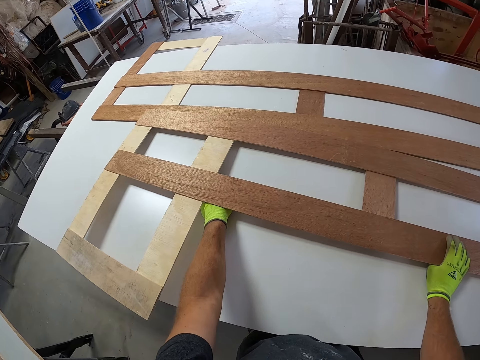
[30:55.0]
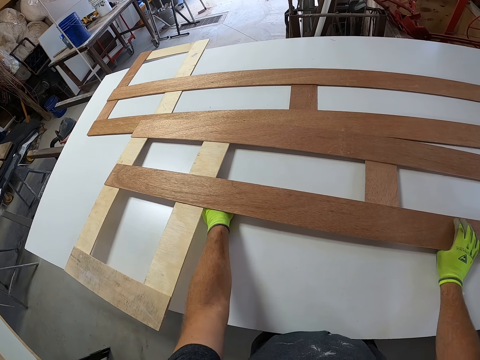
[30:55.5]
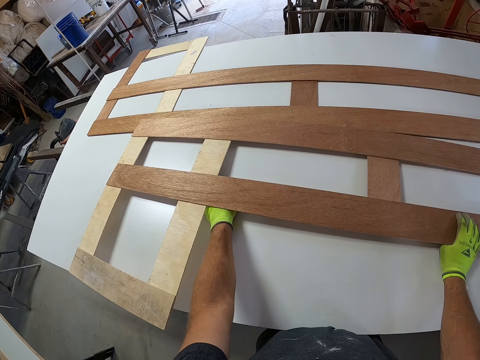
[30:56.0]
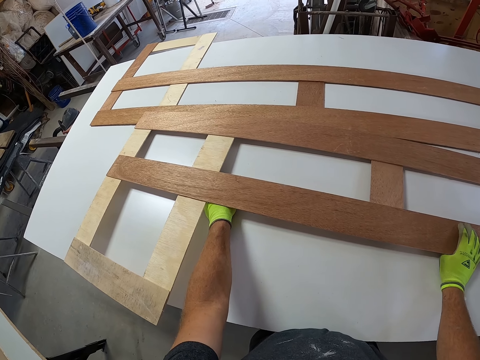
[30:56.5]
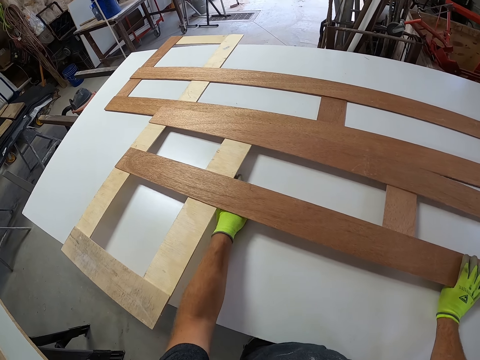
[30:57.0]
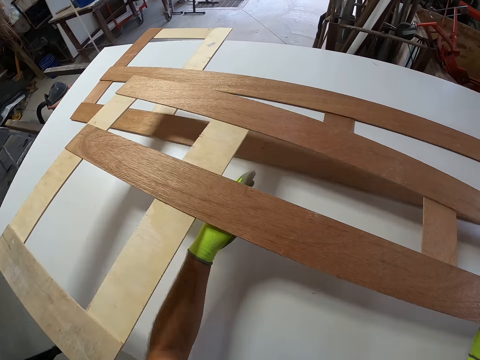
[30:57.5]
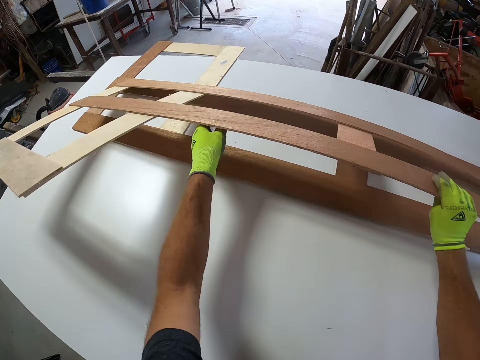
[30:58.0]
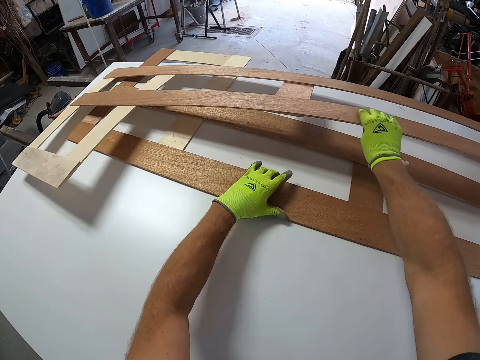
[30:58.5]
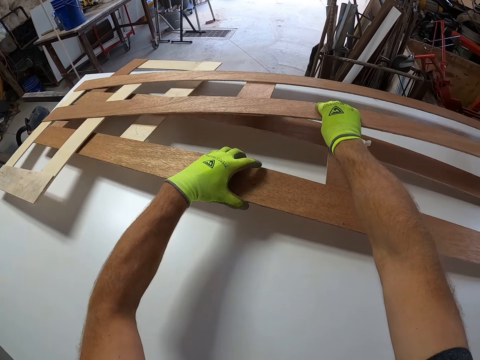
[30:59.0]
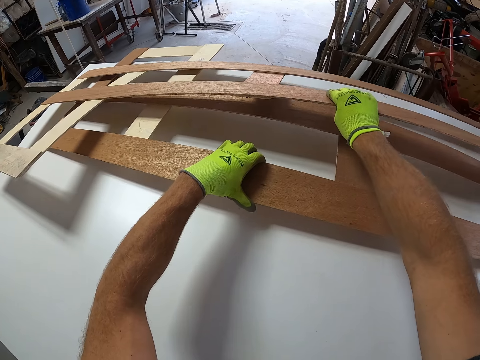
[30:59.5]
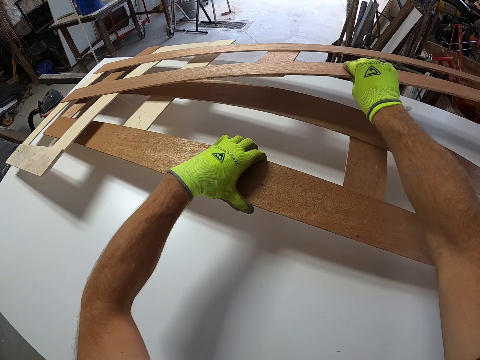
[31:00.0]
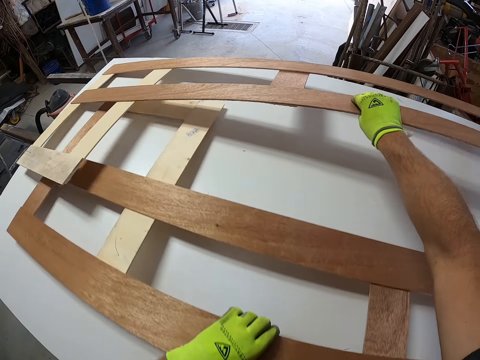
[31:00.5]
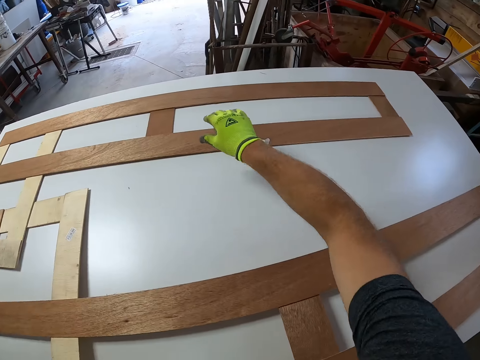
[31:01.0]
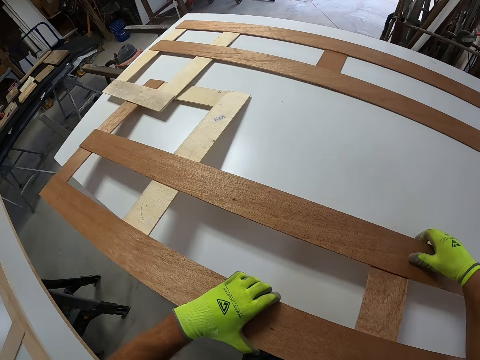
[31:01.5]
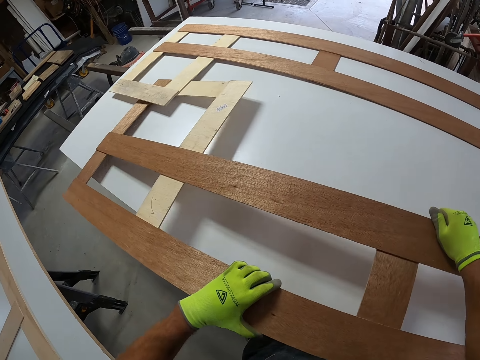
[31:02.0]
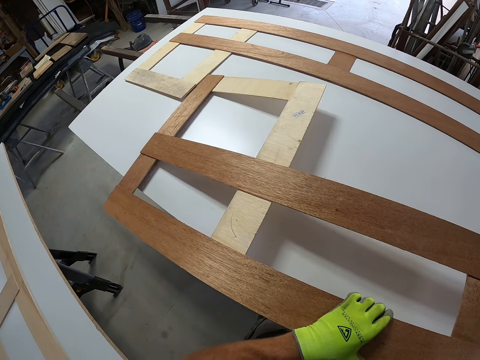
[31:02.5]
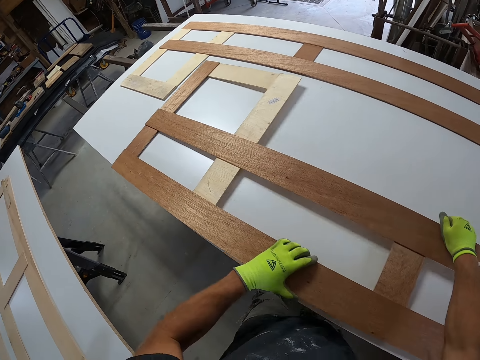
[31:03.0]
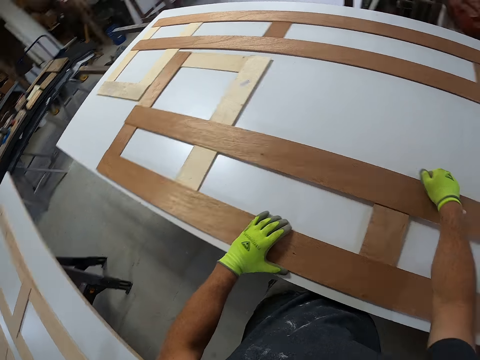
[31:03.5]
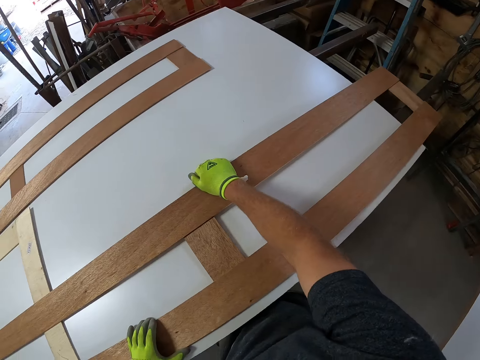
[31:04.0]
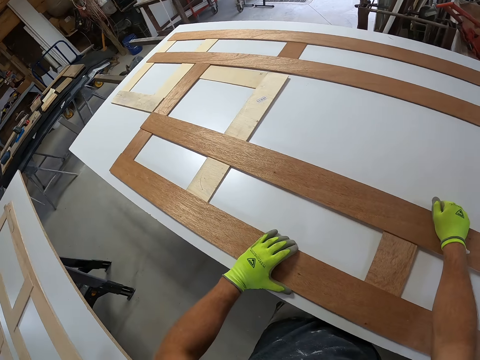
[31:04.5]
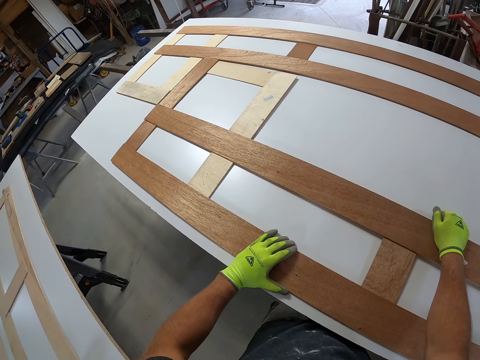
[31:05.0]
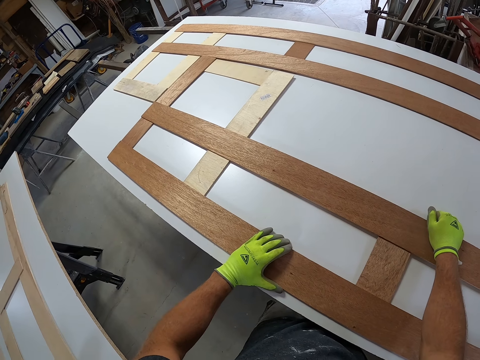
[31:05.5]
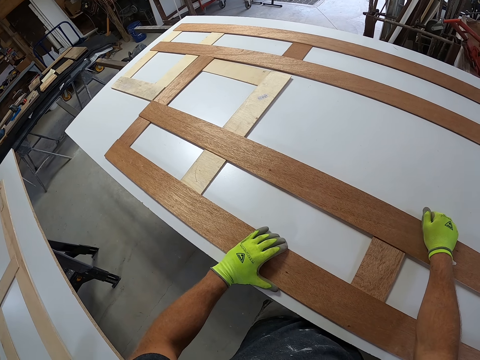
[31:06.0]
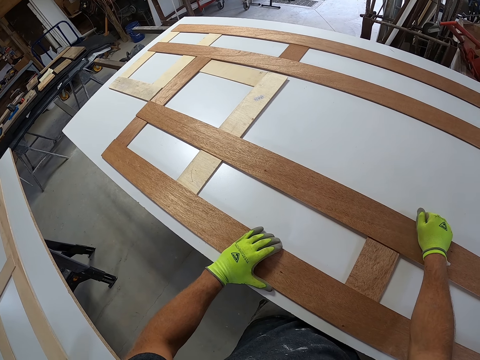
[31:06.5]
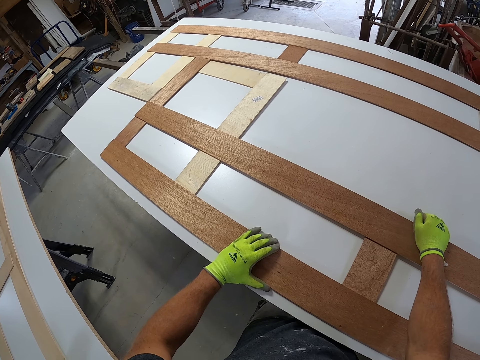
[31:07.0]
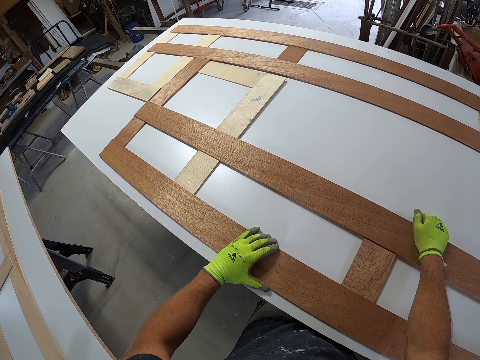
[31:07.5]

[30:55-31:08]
The camera wearer views the frame structure on the MDF board. They lift the frame structure. They pull the other frame structure with the left hand. They hold the frame structure with the right hand. They release the frame structure on the MDF board from the right hand. They adjust the other frame structure on the MDF board. They view the frame structure on the MDF board.

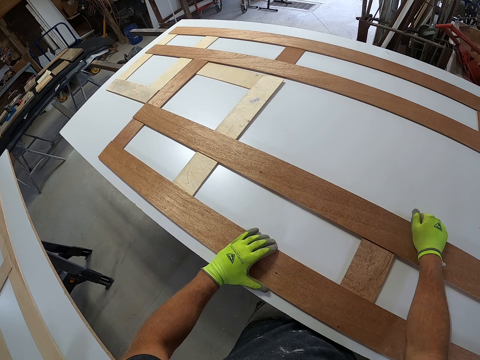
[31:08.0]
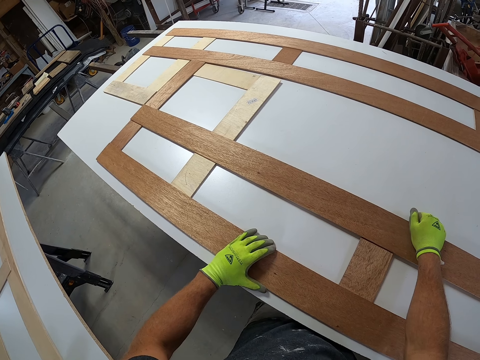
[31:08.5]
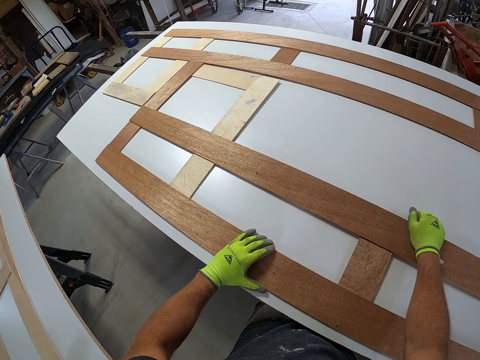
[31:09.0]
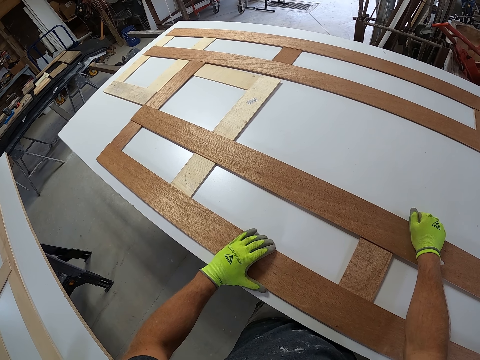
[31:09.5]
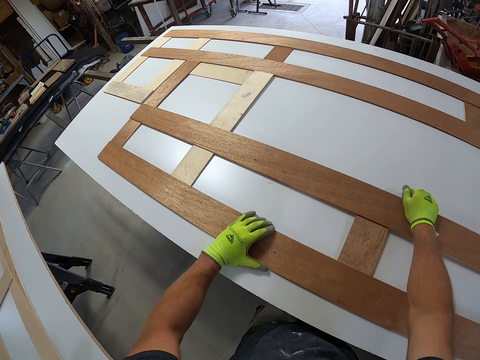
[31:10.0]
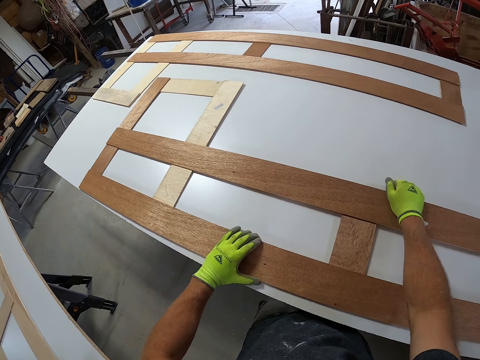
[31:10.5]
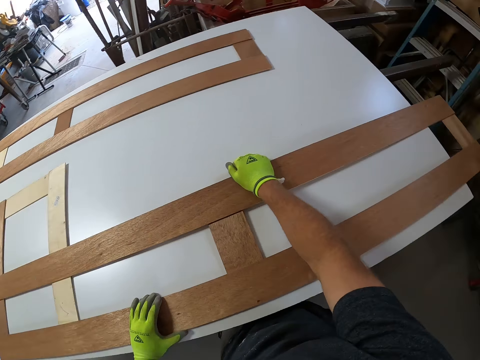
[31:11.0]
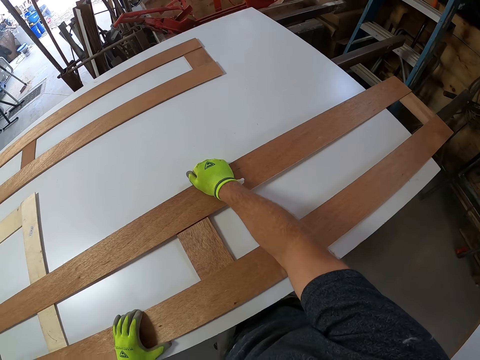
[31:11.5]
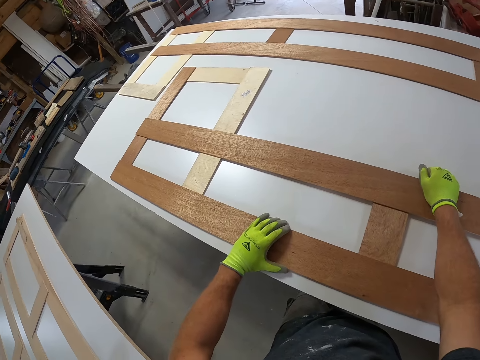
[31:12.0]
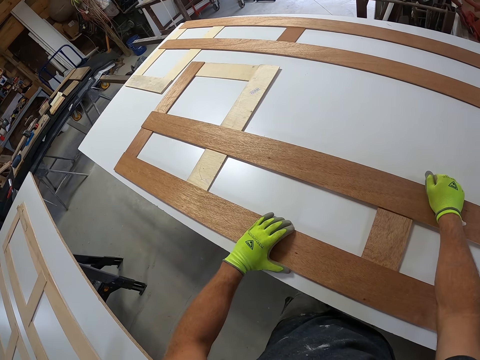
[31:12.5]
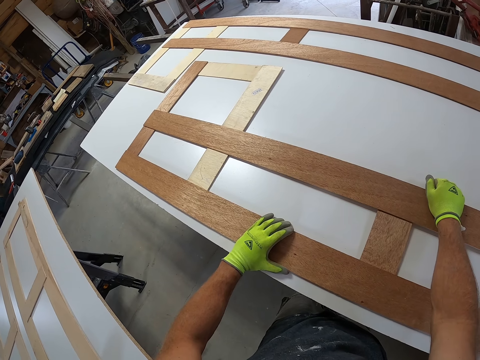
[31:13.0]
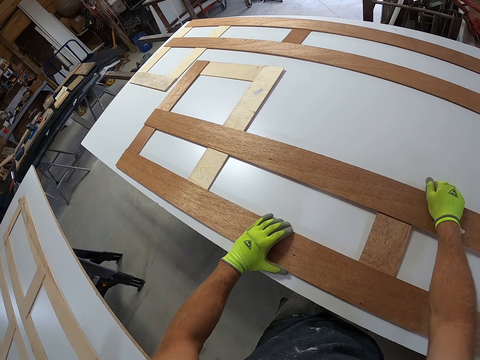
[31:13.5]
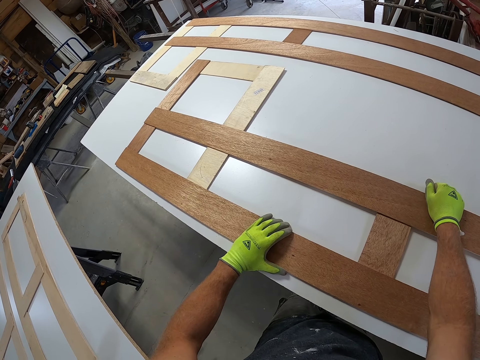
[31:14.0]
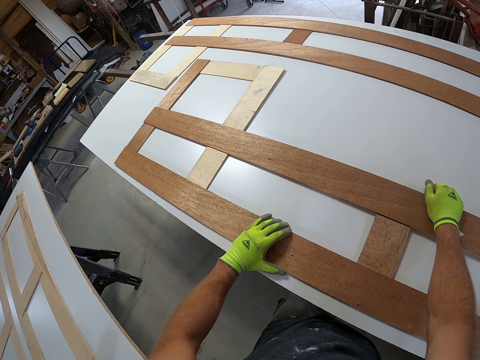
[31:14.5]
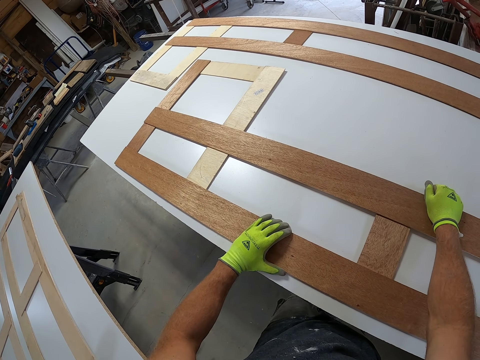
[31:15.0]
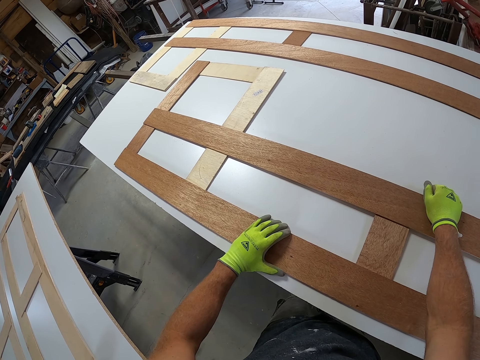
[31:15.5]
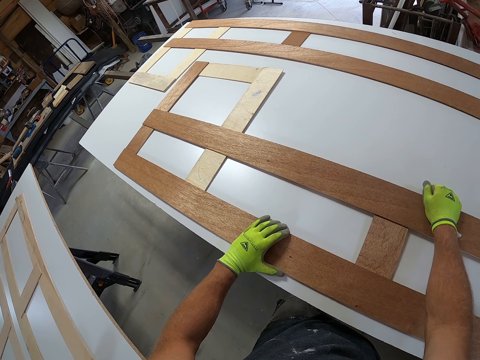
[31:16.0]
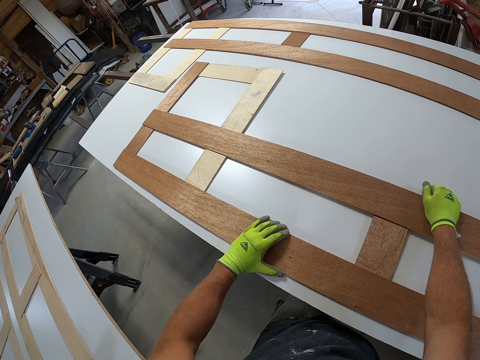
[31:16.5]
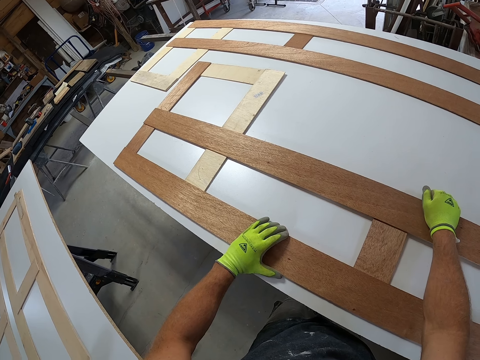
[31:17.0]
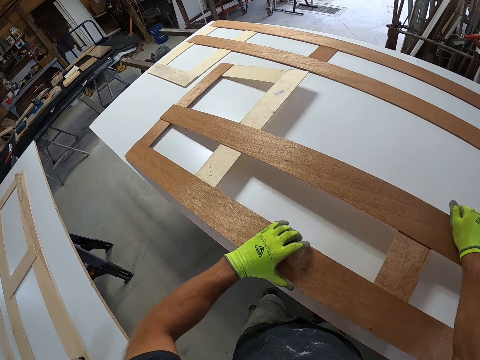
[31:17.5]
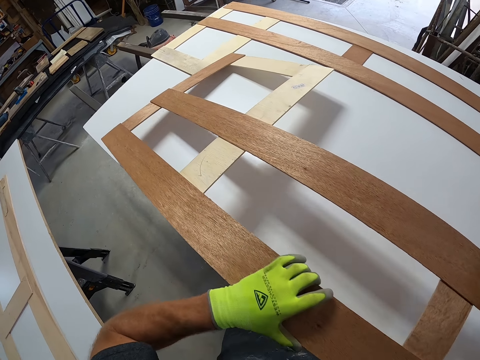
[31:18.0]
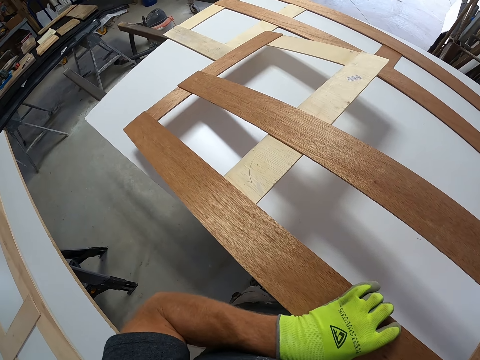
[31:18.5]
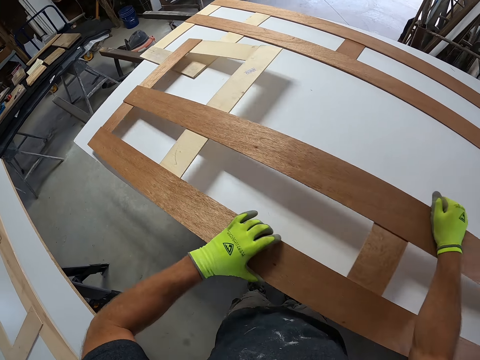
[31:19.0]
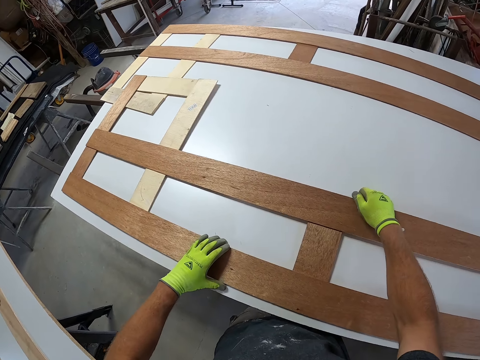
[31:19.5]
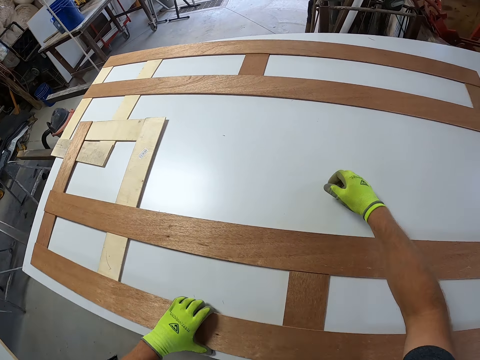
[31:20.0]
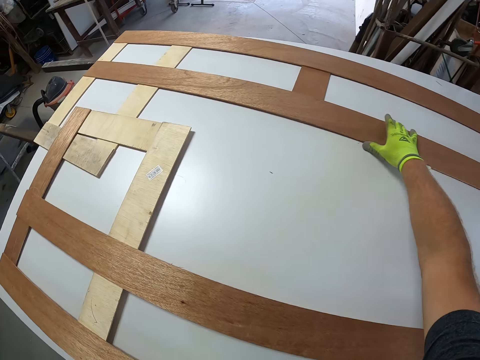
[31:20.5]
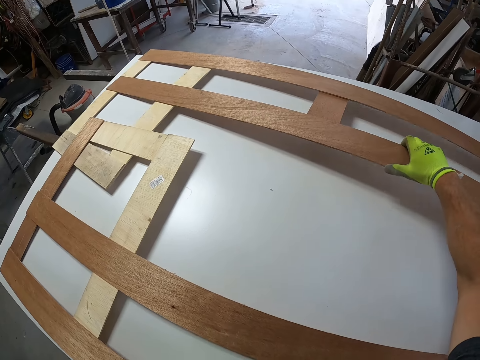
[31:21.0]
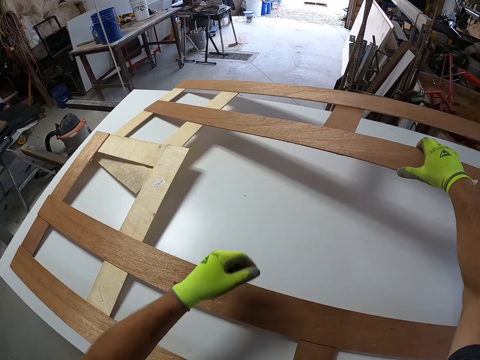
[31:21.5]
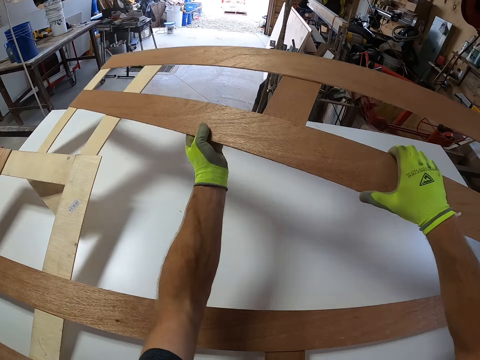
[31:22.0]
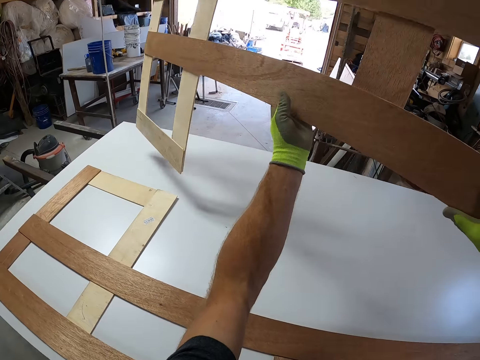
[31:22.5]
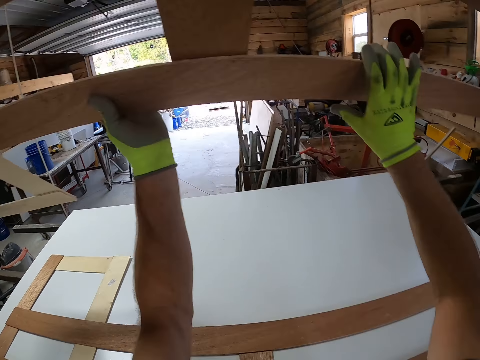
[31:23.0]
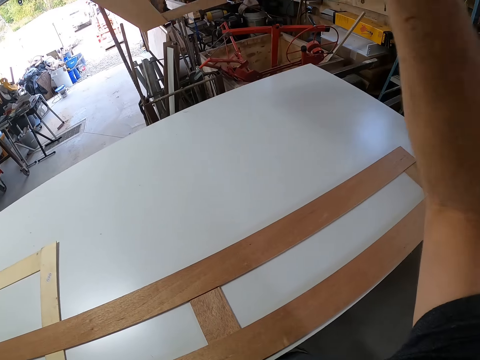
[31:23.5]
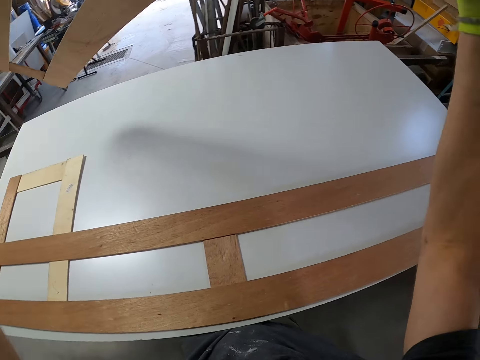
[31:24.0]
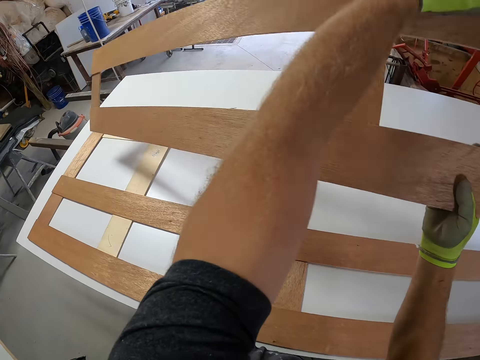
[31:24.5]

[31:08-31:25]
The camera wearer pushes the frame structure on the MDF board. They view the frame structure on the MDF board. They adjust the frame structure on the MDF board. They lift the other frame structure using the right hand. They turn the frame structure using both hands.
